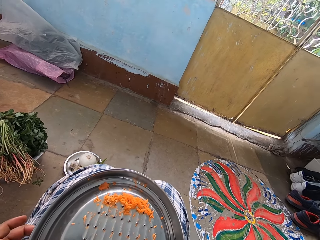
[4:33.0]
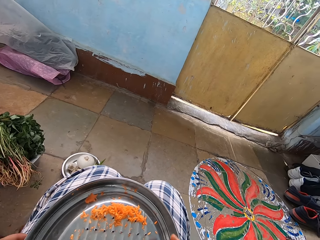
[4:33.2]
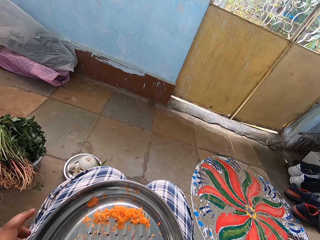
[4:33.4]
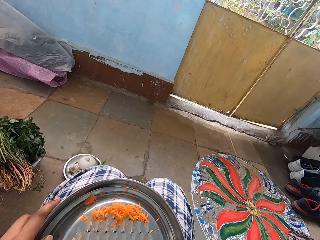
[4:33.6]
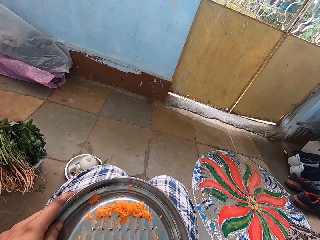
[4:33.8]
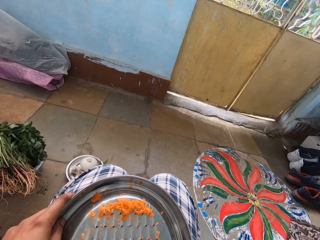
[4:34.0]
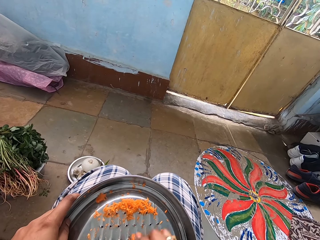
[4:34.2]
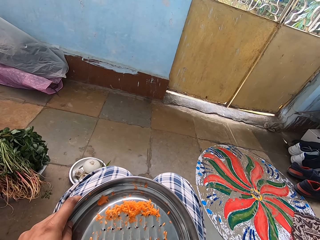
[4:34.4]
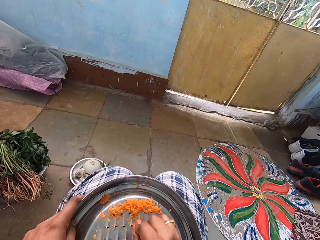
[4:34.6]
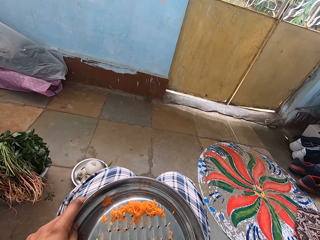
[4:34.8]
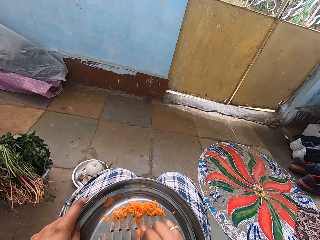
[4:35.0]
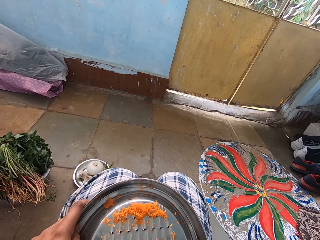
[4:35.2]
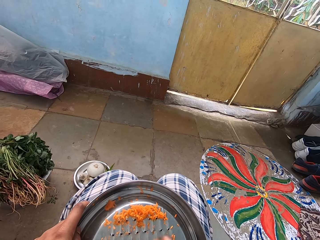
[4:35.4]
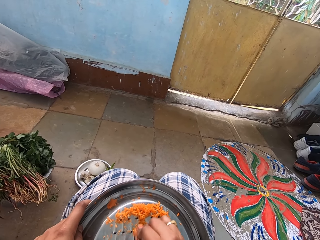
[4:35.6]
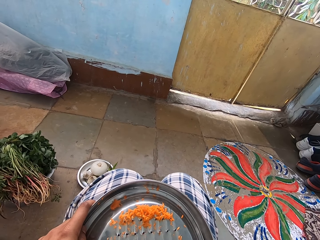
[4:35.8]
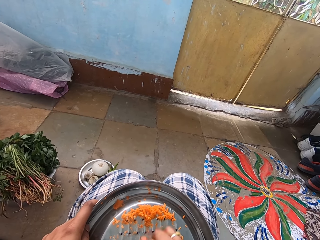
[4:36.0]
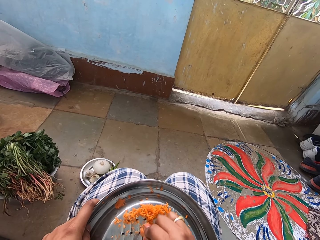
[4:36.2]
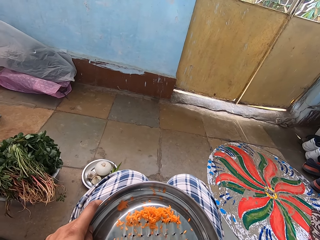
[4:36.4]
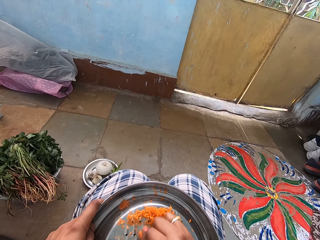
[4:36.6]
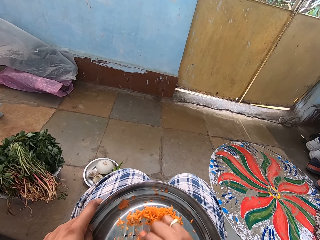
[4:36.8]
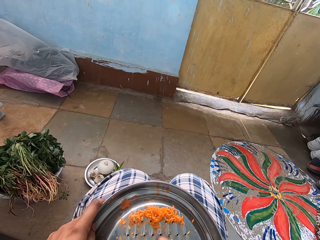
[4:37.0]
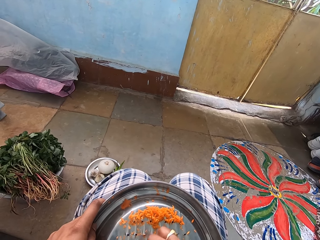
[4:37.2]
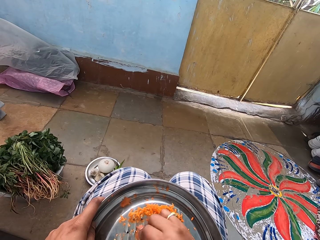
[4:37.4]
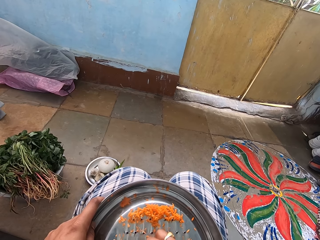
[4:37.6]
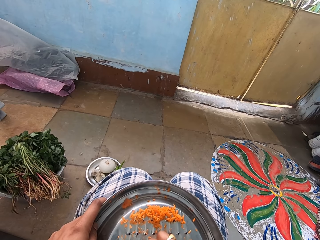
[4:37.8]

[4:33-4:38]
The camera wearer turns the grater on the lap. They grate the carrot with the grater. They hold the grater on the lap.

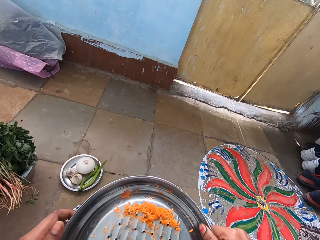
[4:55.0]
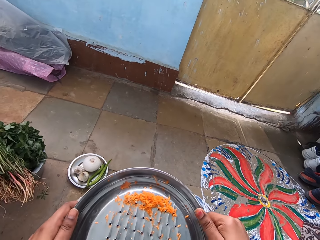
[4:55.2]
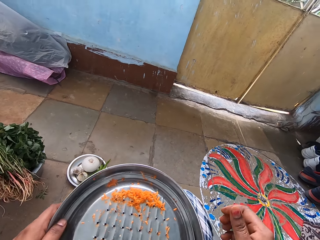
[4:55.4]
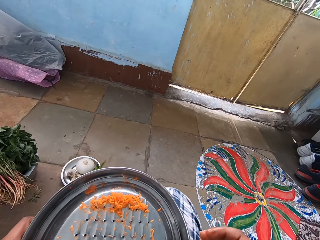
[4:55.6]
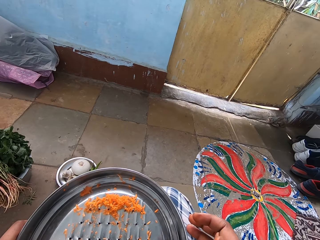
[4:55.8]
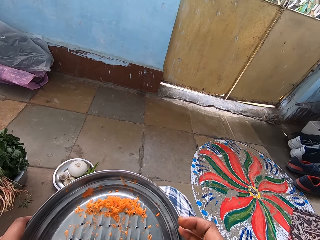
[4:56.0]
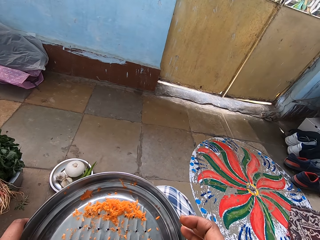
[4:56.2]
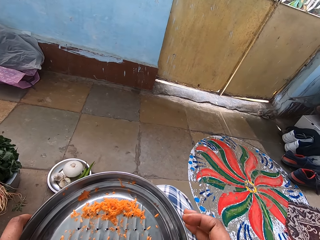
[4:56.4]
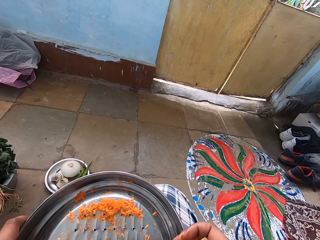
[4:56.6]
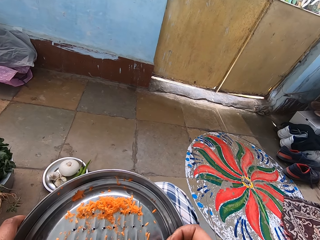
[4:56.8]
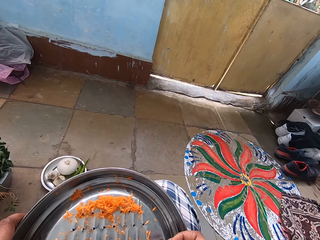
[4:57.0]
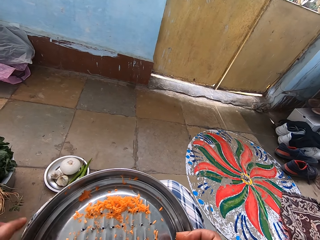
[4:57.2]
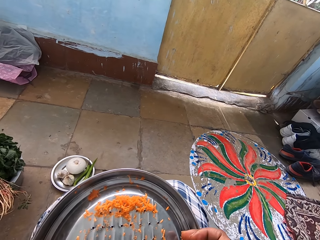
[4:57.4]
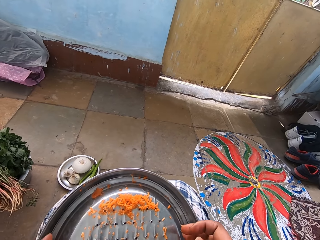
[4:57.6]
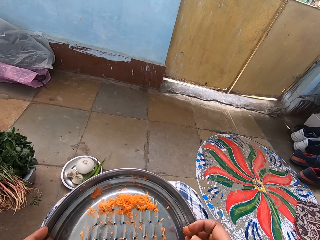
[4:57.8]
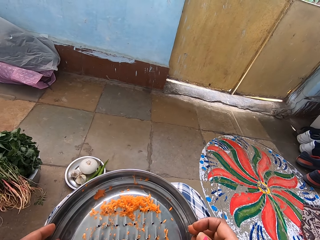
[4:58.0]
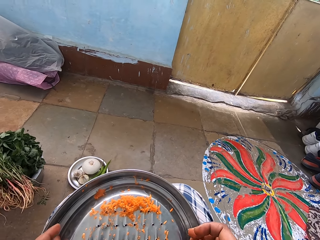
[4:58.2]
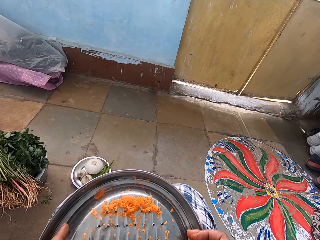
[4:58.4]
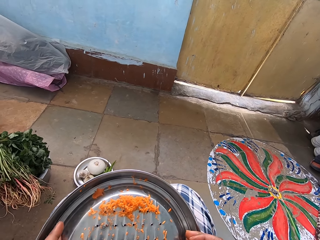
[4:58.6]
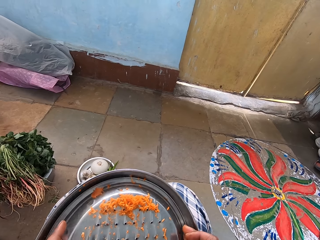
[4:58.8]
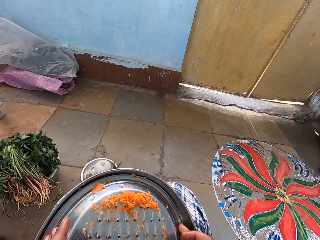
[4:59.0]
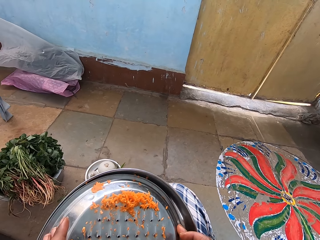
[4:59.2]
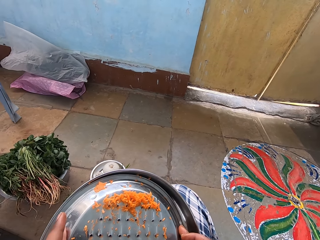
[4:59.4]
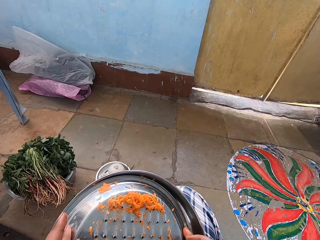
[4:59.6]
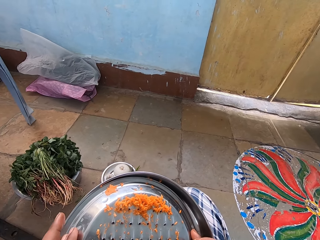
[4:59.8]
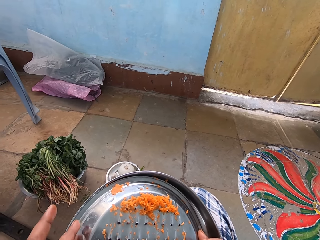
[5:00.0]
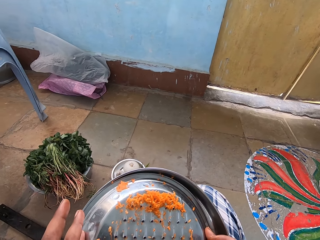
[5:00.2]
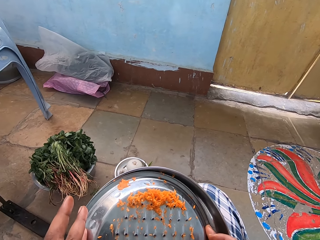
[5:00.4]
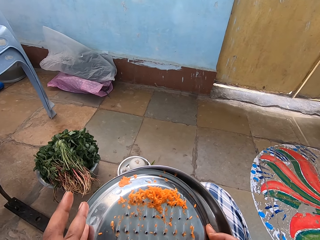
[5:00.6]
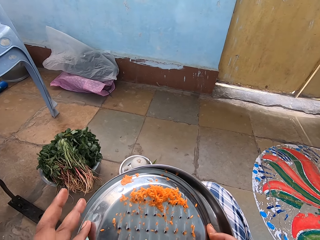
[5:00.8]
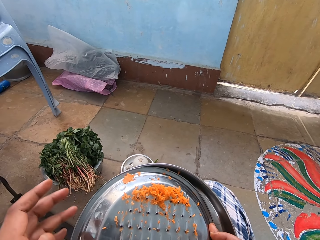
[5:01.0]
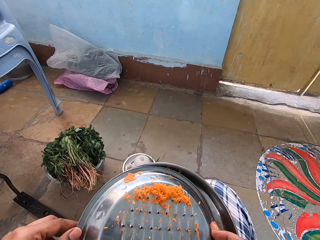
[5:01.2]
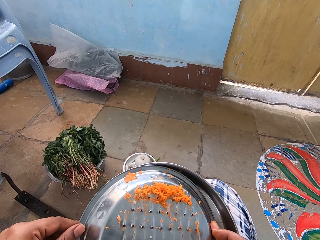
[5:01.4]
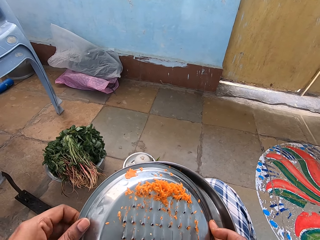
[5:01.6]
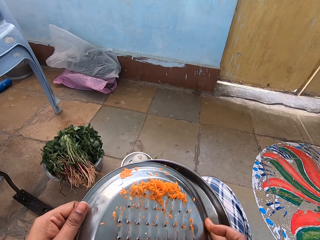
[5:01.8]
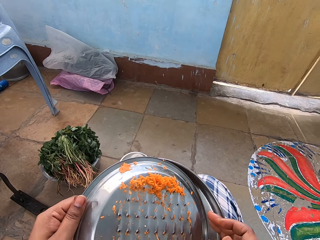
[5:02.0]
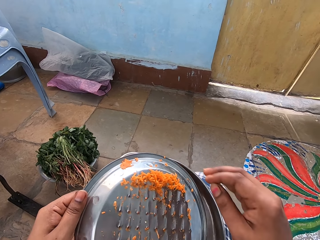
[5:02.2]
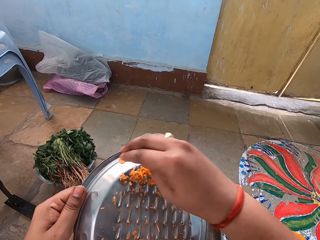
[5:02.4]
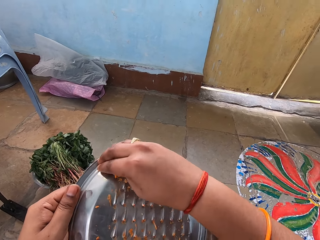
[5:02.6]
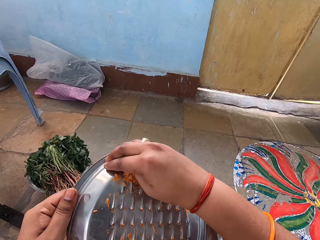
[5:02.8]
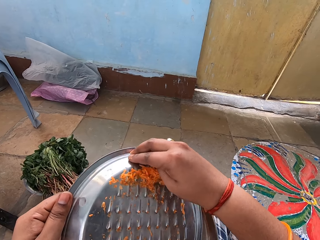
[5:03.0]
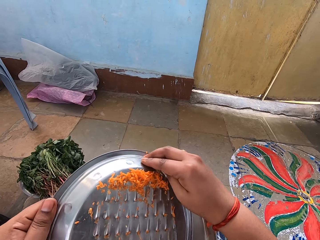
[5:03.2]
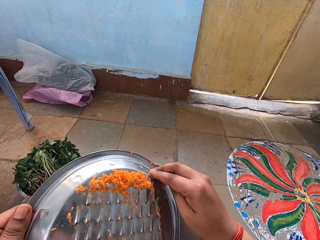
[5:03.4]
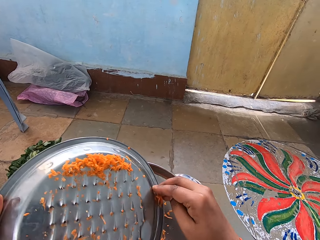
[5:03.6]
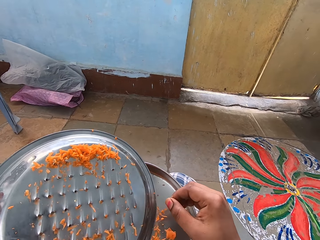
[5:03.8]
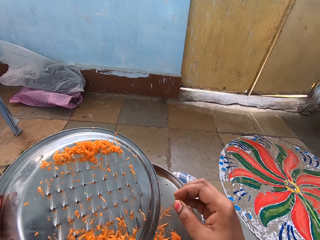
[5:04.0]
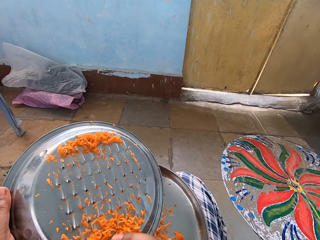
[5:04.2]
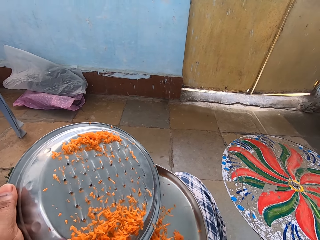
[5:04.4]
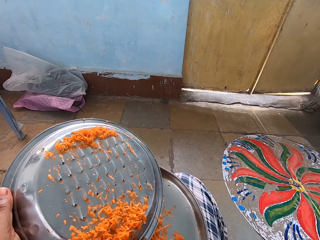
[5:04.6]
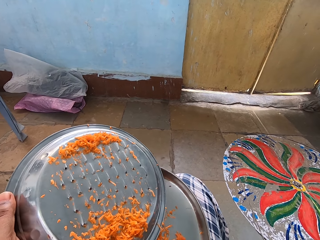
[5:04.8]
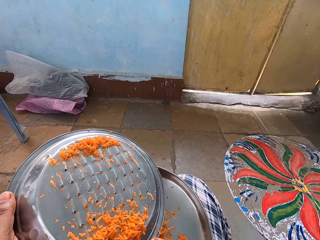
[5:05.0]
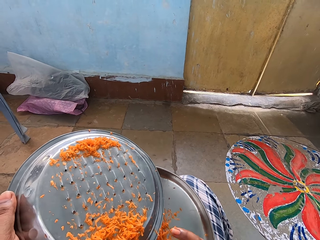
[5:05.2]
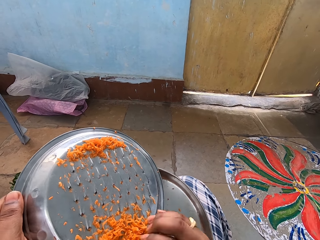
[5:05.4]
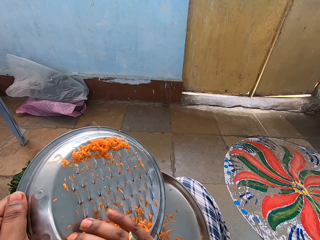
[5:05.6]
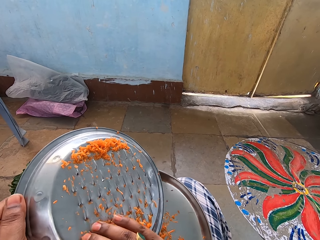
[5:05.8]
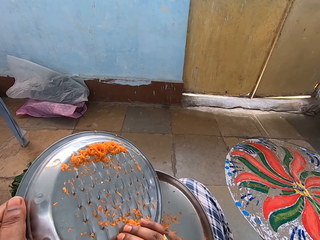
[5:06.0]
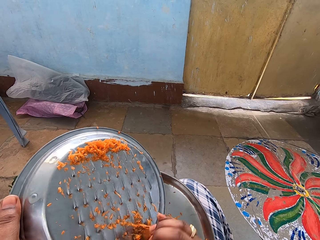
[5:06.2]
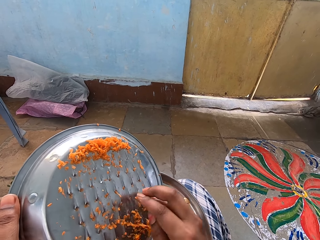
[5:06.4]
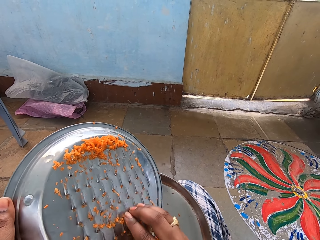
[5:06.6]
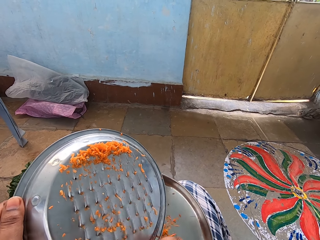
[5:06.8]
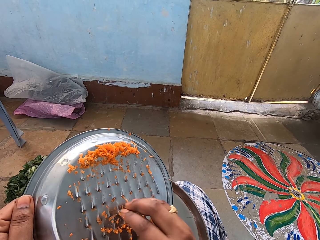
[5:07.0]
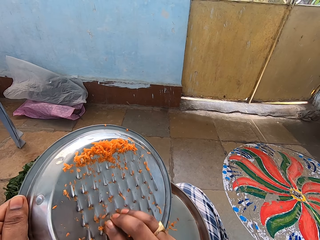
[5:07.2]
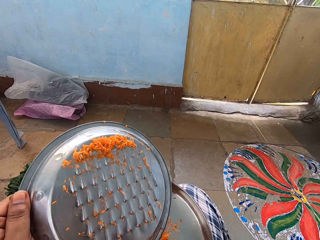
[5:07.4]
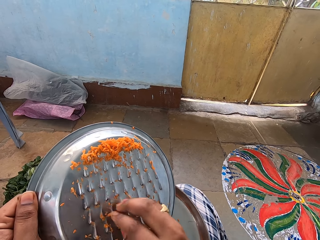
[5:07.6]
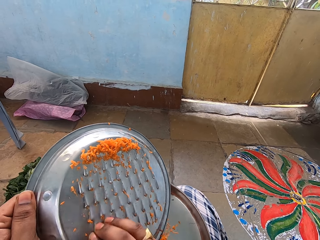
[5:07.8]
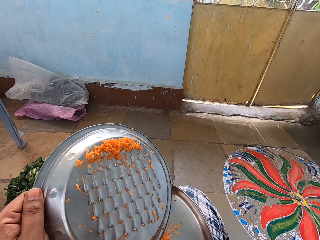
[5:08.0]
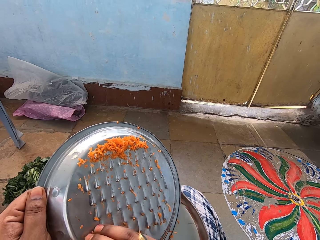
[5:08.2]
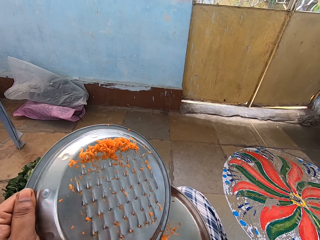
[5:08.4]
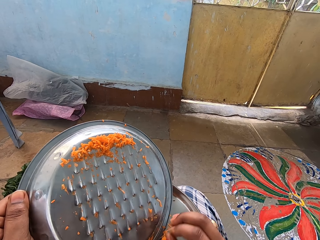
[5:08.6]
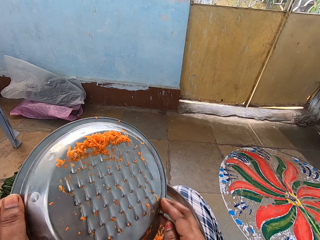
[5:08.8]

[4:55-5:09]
The camera wearer holds the grater with her hands. She opens the grater bowl lid. She removes carrots on the grater bowl lid into a bowl. She wipes the carrots on the grater tool with her right hand.

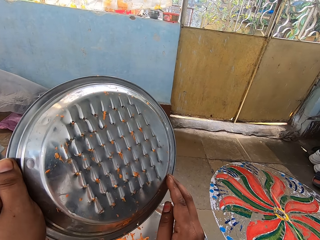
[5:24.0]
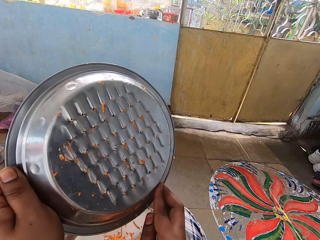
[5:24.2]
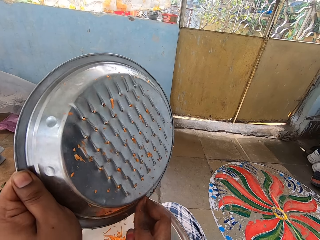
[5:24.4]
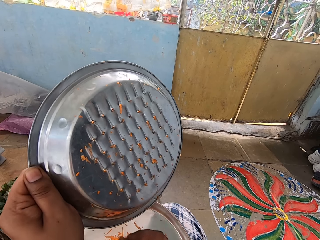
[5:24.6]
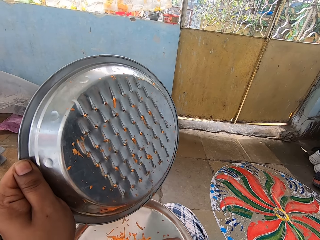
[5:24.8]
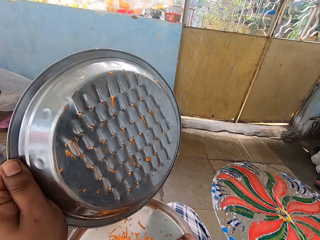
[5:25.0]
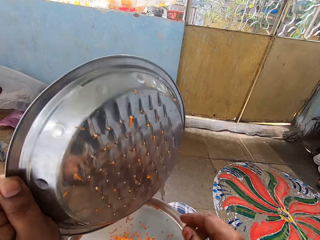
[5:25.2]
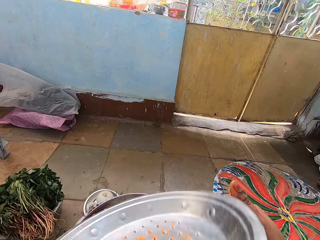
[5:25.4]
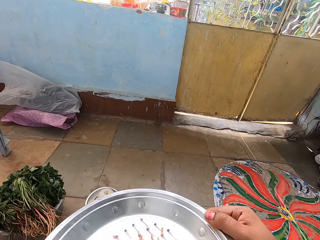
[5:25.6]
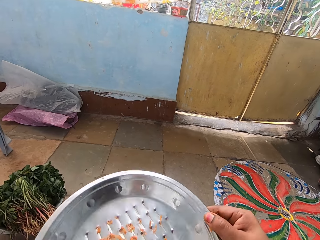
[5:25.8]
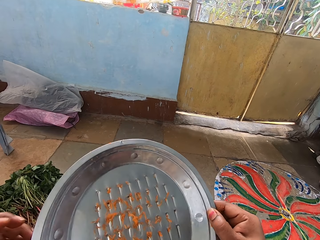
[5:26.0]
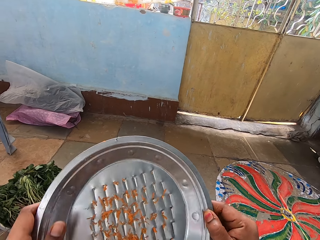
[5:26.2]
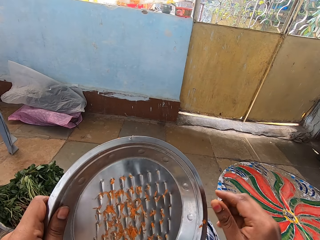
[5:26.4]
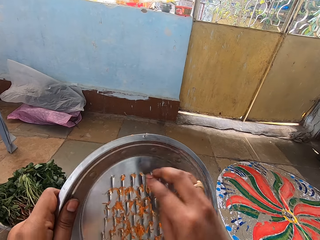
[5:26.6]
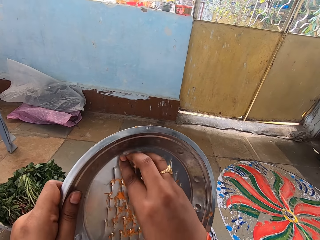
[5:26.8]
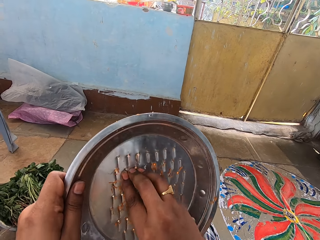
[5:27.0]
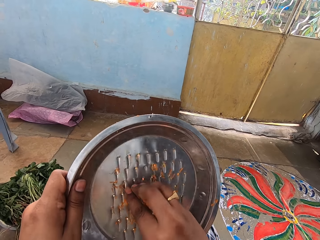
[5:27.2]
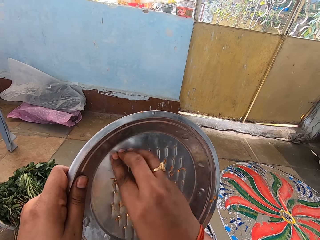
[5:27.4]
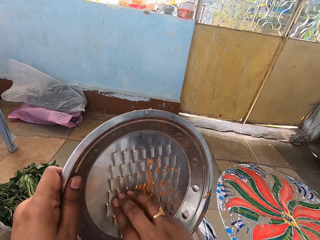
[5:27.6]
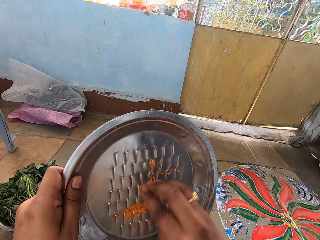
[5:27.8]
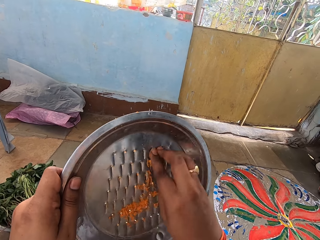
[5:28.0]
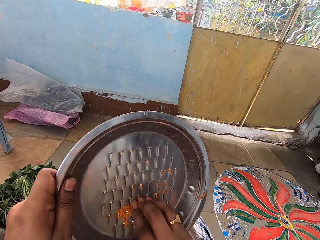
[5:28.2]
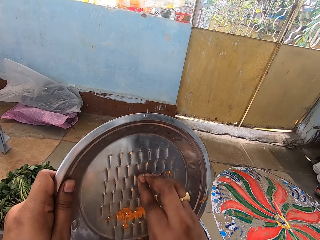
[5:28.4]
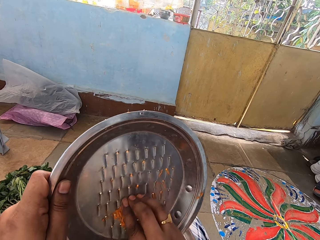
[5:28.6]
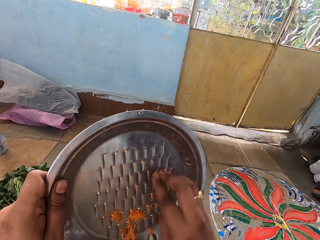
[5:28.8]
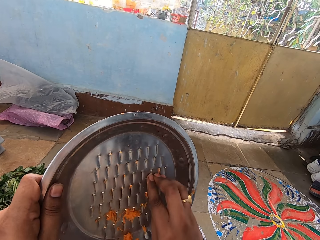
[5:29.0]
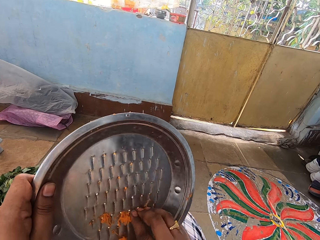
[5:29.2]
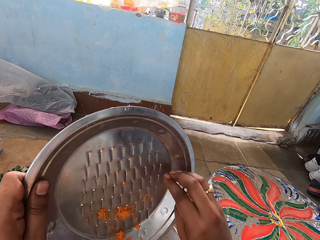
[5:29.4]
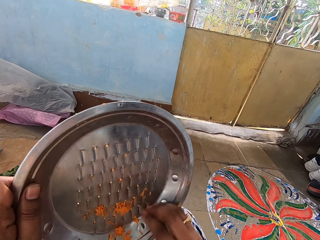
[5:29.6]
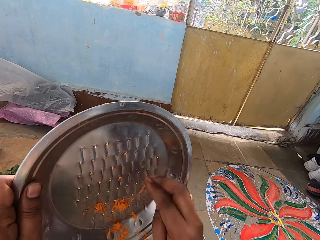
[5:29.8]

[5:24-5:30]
The camera wearer holds the grater with her left hand. She wipes the carrots on the grater tool with her right hand.
